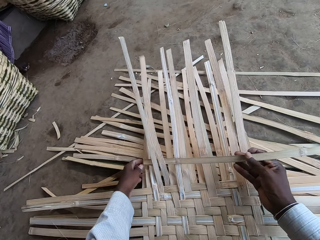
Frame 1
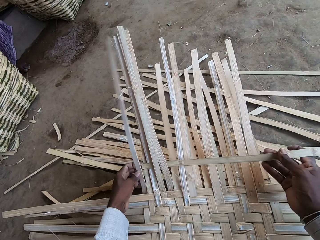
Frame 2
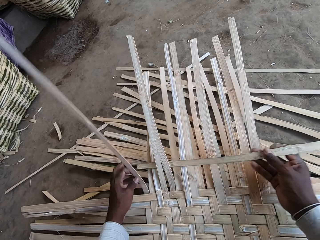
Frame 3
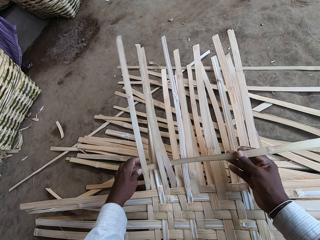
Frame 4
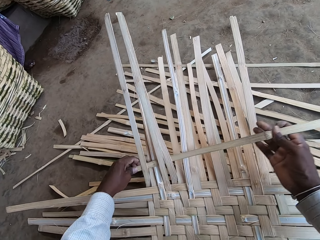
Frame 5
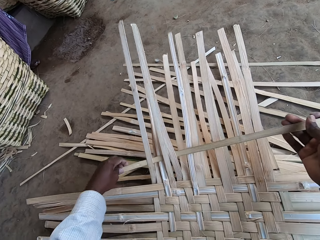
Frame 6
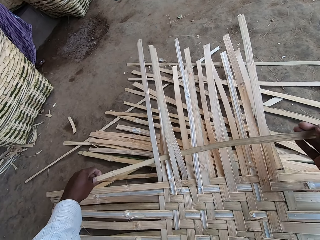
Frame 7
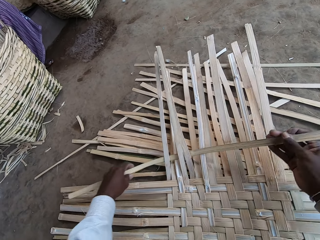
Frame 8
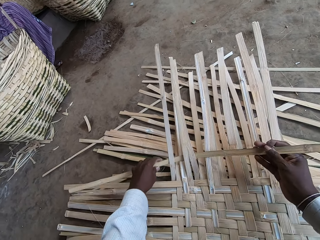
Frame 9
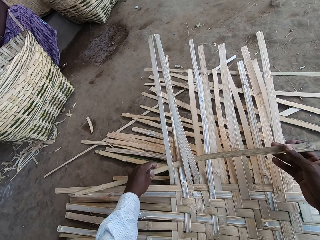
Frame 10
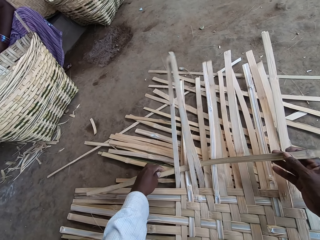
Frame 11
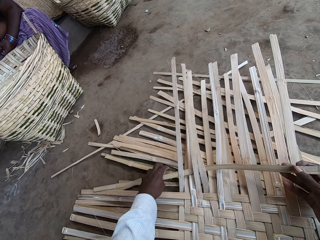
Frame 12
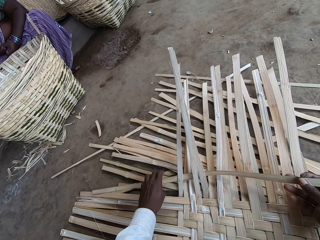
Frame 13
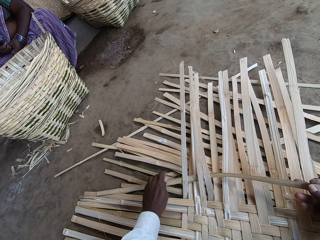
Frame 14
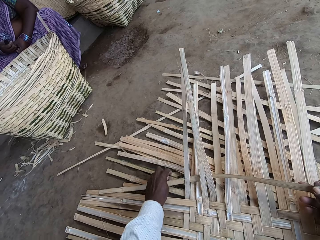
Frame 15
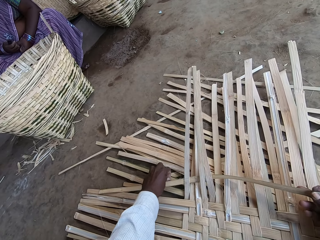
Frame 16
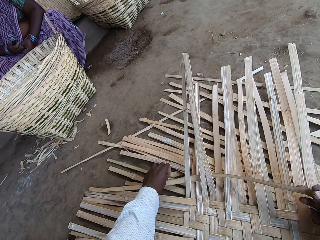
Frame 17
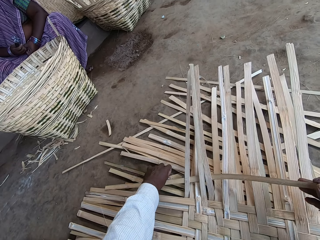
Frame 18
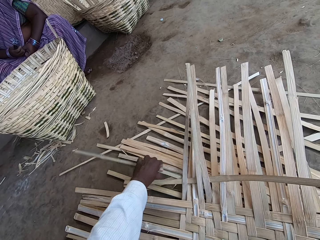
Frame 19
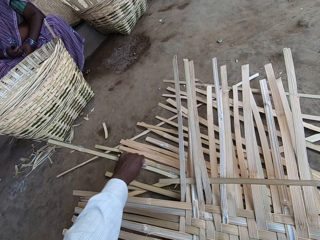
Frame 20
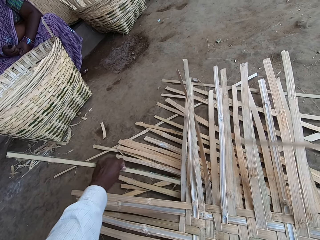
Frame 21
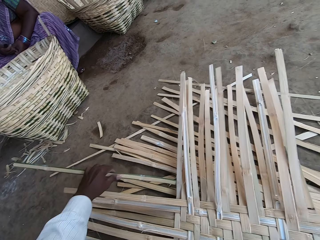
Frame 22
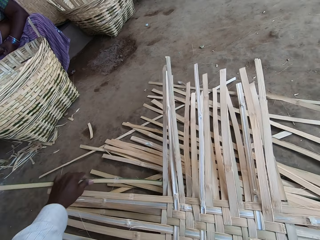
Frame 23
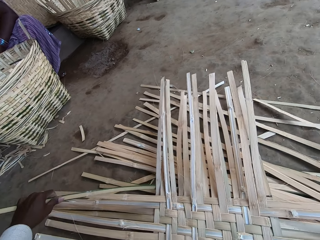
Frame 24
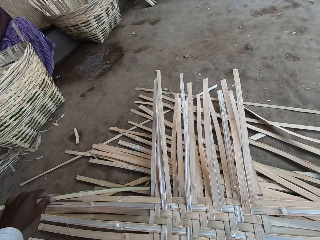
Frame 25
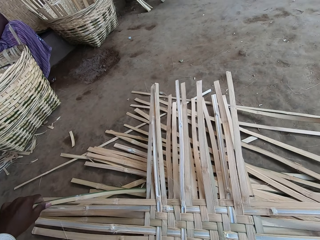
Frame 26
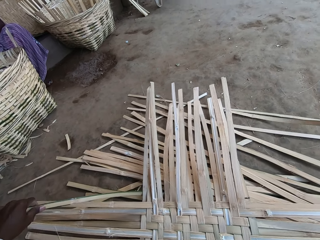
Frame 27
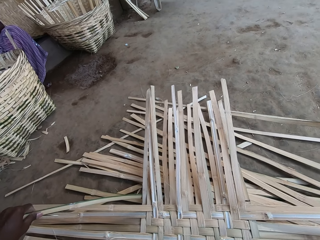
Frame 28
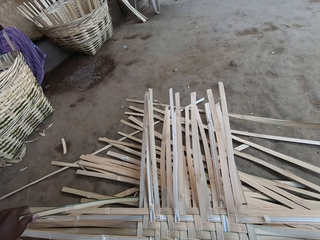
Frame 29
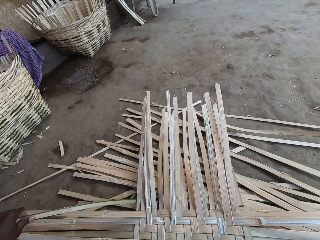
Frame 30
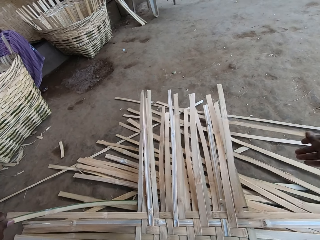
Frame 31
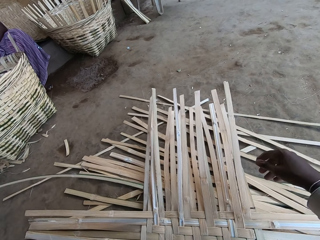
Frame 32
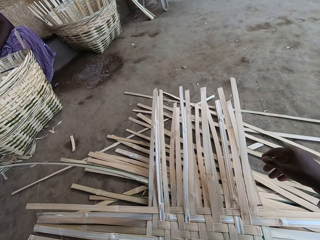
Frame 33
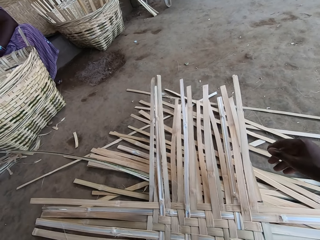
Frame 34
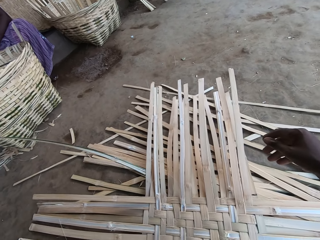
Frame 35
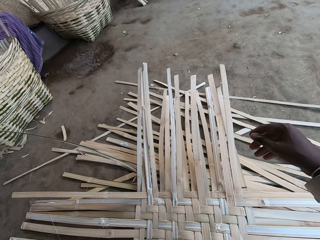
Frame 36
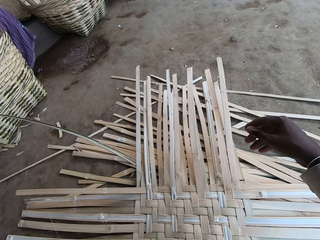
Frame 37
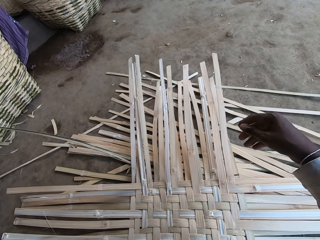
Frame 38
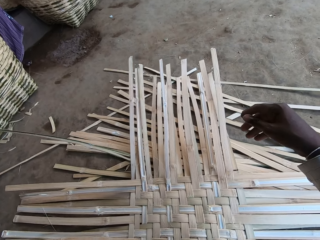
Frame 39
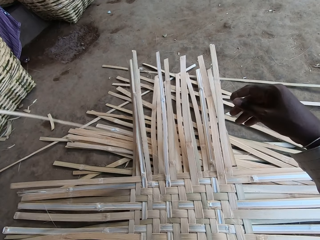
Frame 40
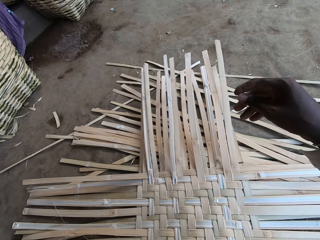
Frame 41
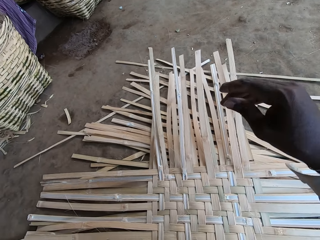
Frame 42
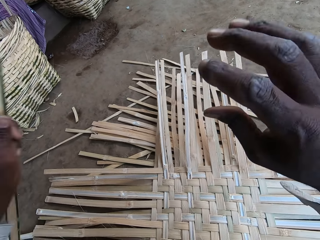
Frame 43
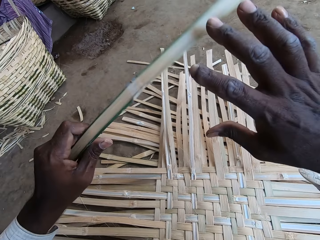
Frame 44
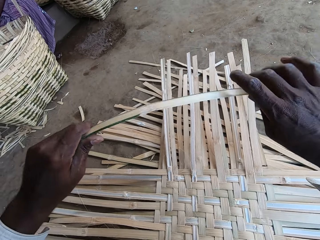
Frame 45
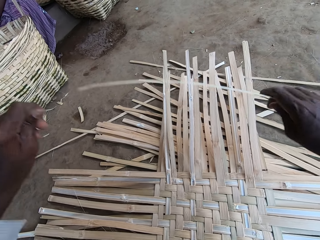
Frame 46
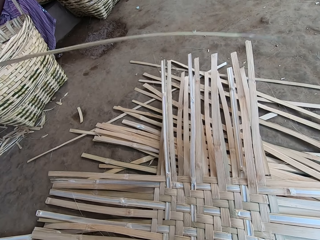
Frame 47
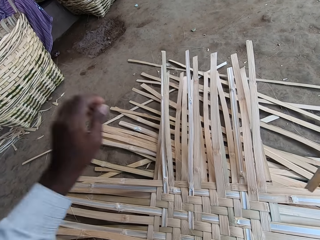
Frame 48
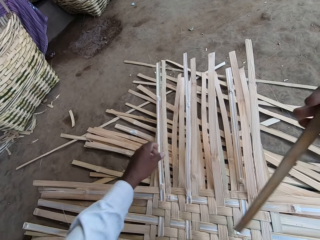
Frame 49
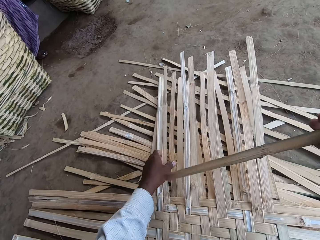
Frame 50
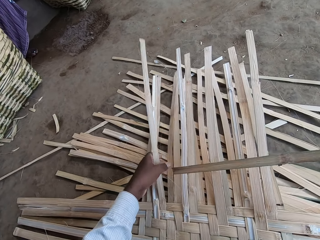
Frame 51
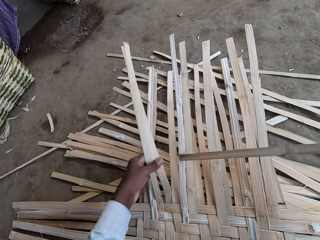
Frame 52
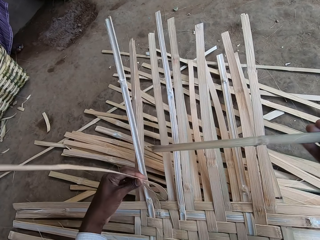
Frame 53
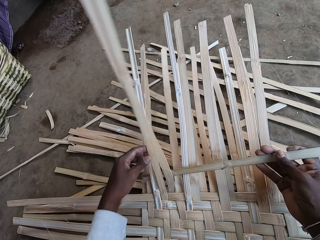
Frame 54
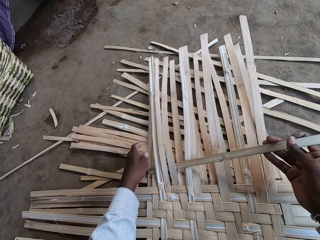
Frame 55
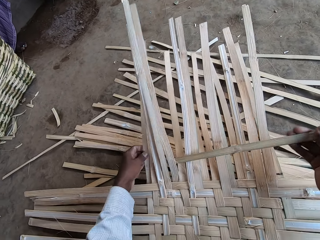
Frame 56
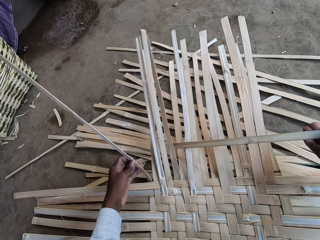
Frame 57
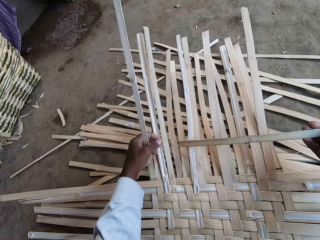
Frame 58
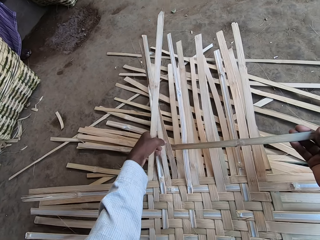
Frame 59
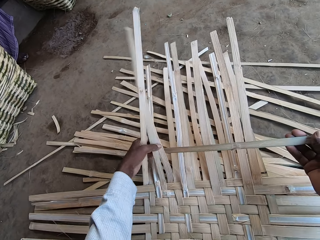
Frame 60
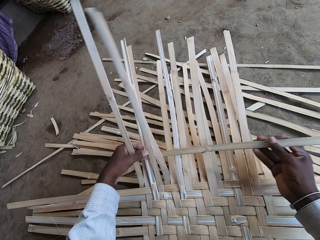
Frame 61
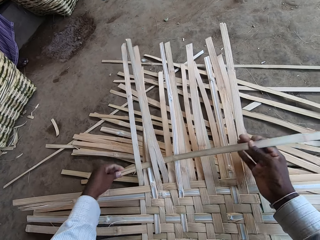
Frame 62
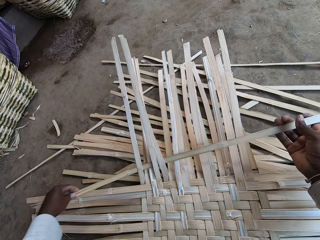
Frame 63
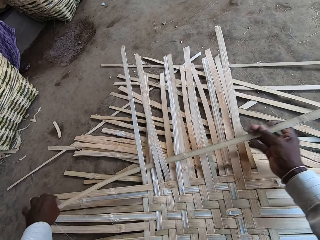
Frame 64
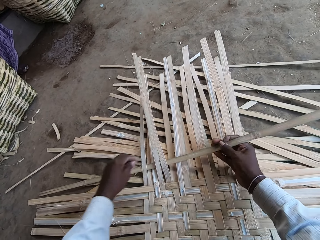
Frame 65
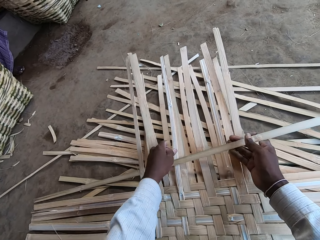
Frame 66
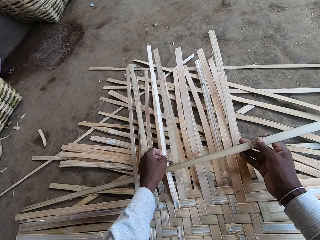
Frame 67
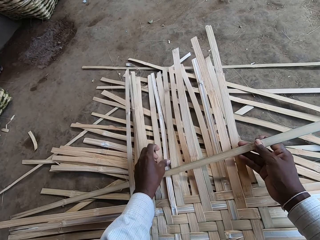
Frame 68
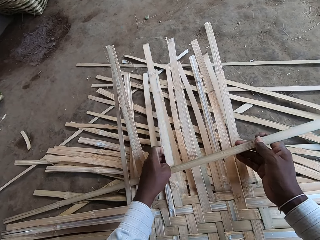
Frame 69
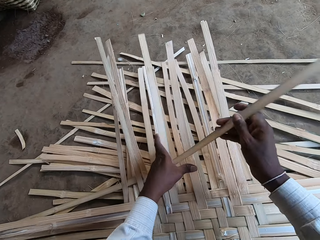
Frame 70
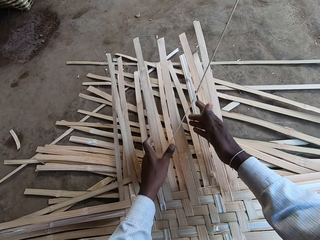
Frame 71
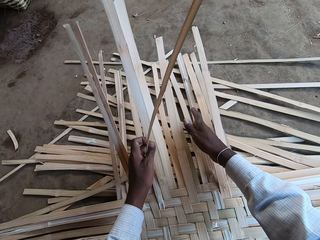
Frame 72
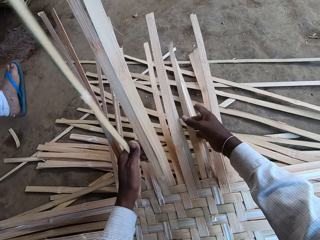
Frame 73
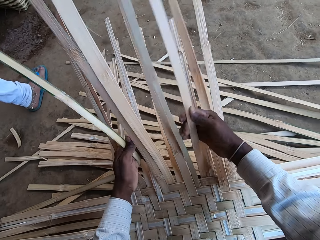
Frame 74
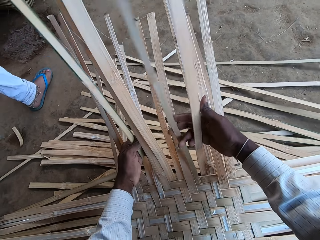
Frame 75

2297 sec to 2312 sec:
The camera wearer fixes the dried palm reeds. He picks up a bamboo strip from the ground with his left hand. He throws the dried palm reed. He passes the bamboo strip from his left hand to his right hand. He holds the dried palm reed. He weaves the mat on the ground with the bamboo strips in his hands. He fixes the dried palm reeds.

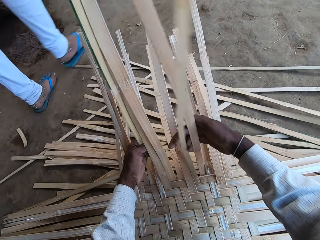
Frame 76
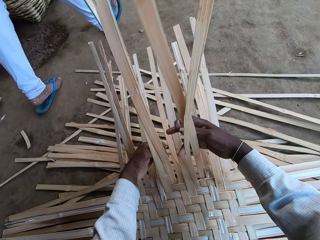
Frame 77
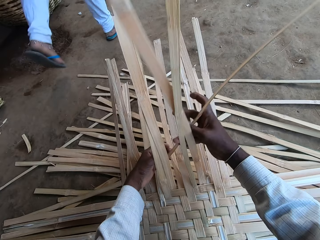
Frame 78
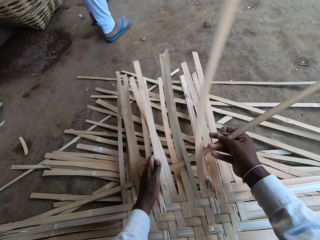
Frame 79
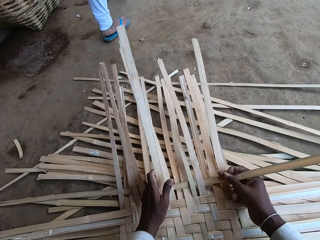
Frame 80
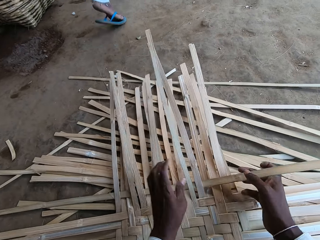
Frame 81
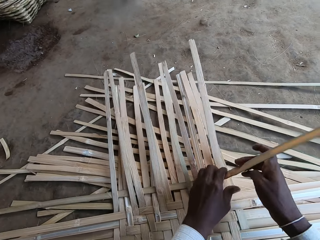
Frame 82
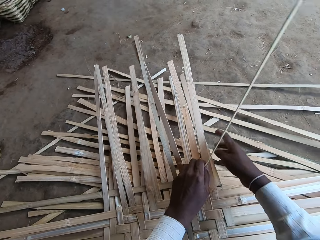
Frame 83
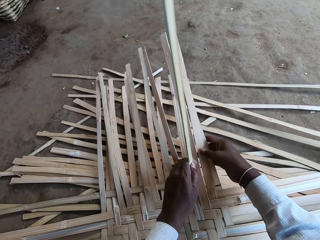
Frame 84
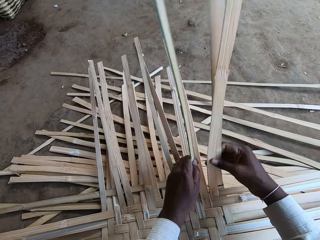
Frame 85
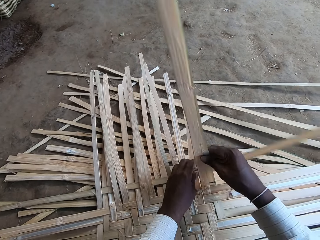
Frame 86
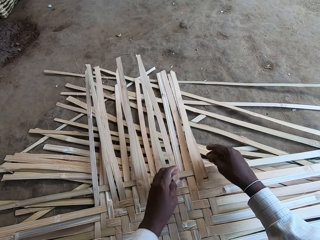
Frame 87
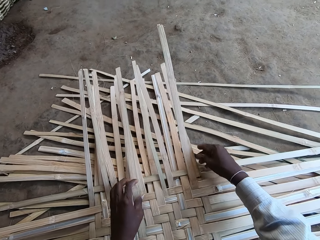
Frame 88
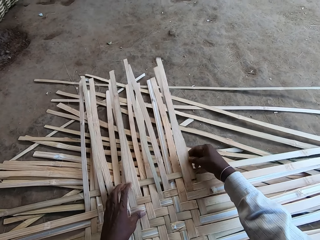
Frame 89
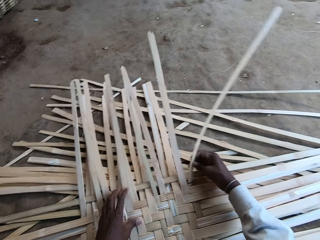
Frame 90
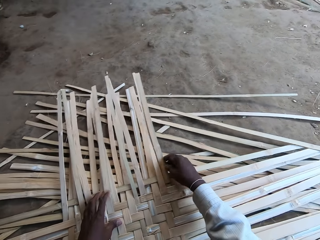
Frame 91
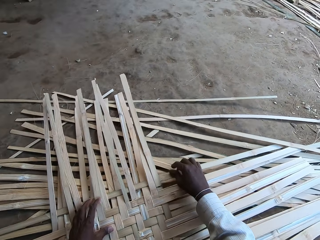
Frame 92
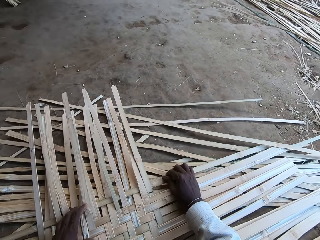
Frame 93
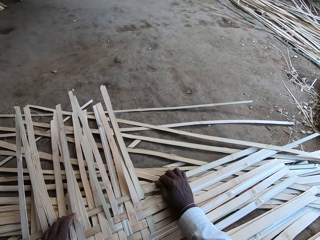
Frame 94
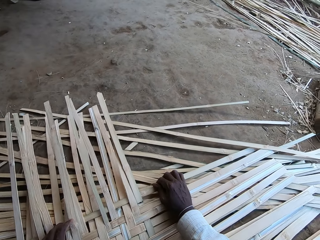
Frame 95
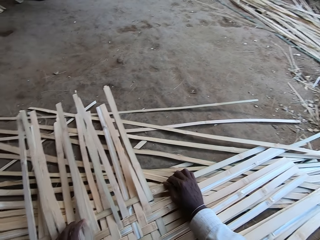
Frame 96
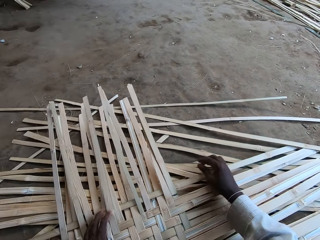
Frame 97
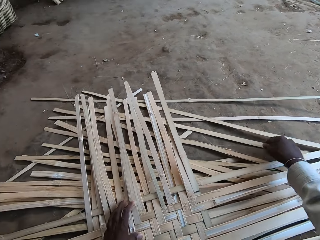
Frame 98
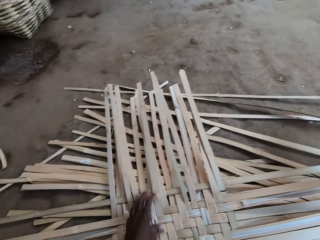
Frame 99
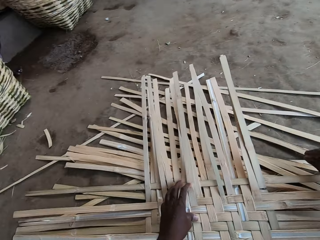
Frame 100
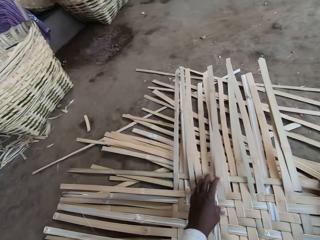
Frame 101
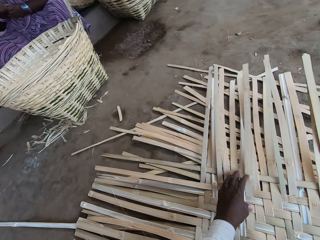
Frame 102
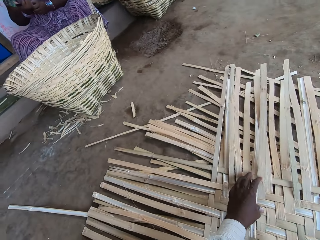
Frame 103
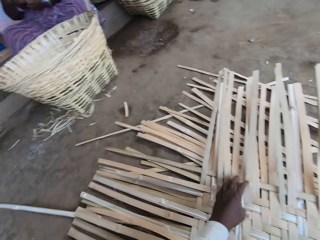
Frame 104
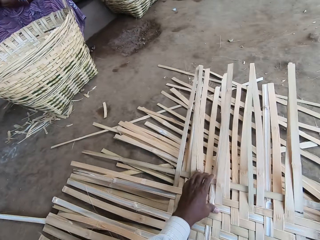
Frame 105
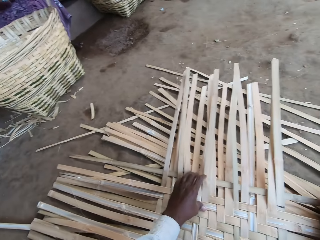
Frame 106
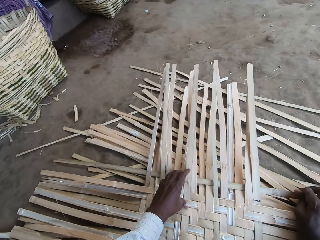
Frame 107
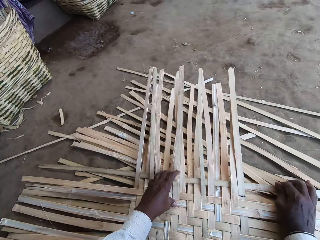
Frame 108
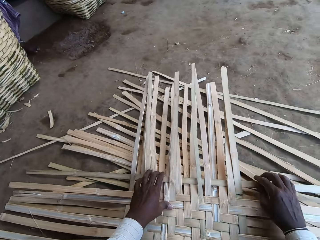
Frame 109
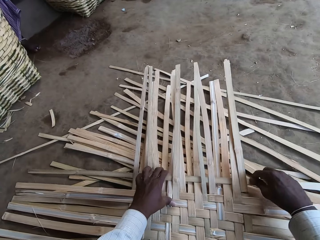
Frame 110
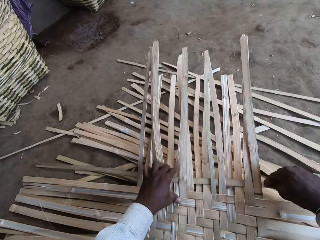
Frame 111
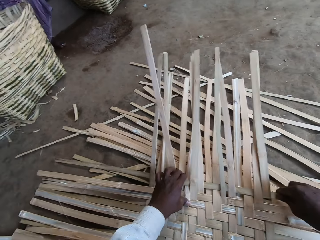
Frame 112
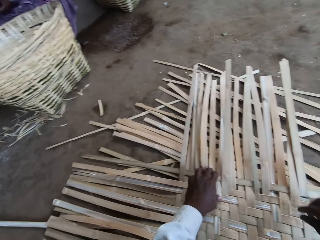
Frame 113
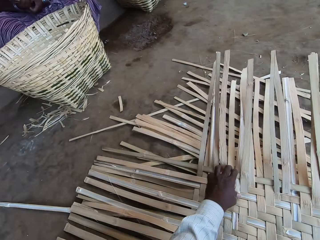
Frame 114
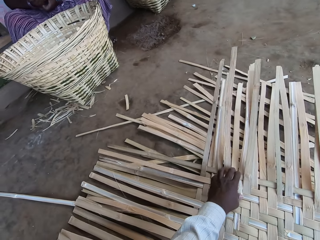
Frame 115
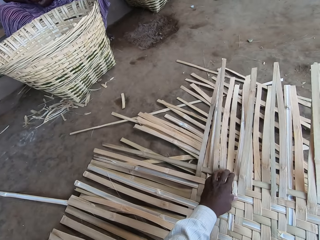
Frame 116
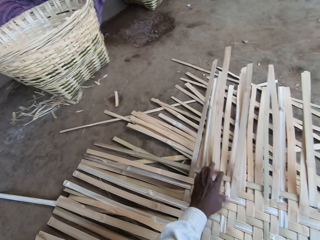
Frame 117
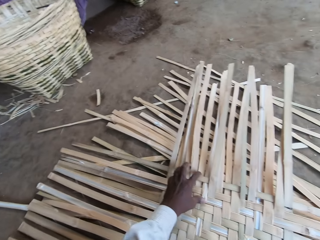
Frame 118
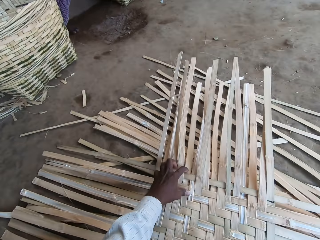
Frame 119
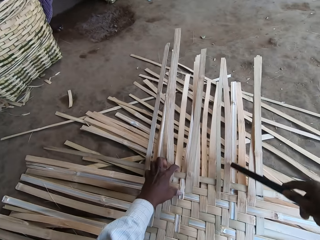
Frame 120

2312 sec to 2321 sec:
The camera wearer fits the bamboo strip in the mat with the stick in his right hand.
